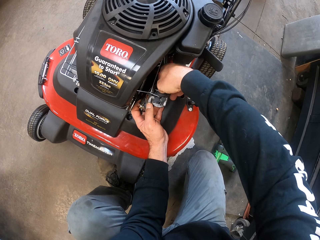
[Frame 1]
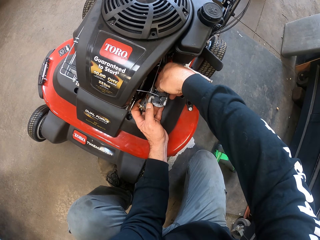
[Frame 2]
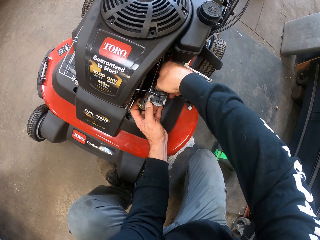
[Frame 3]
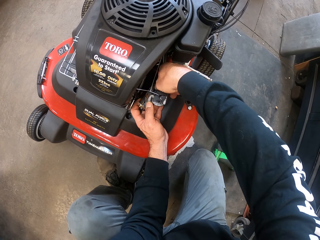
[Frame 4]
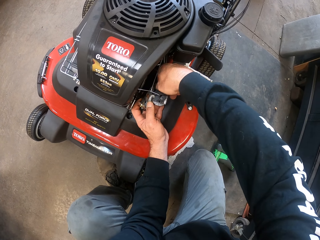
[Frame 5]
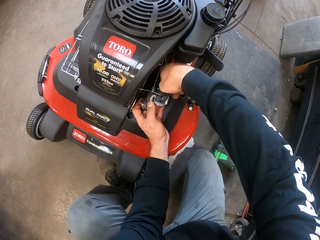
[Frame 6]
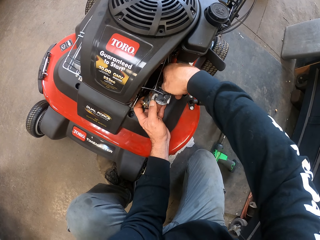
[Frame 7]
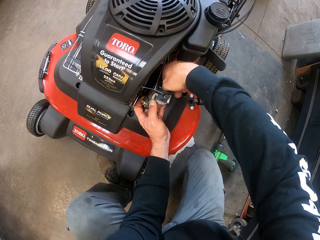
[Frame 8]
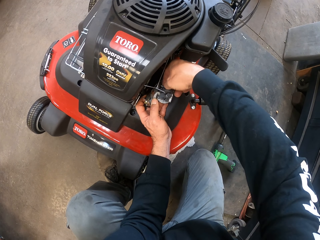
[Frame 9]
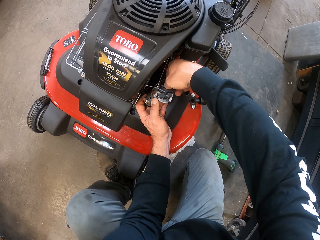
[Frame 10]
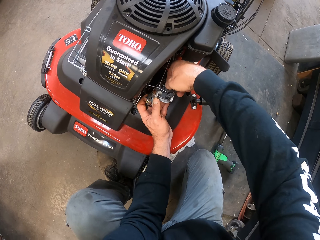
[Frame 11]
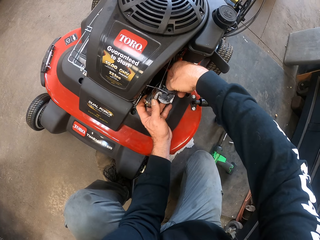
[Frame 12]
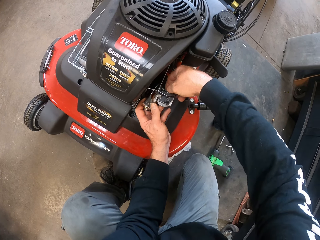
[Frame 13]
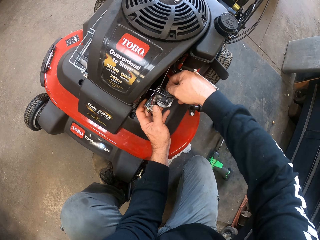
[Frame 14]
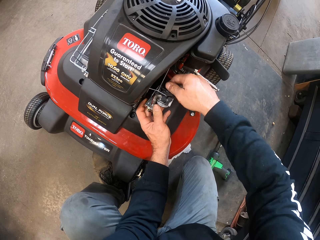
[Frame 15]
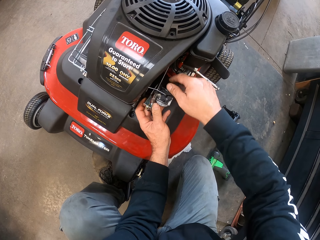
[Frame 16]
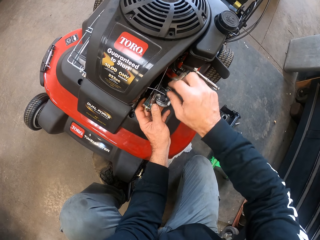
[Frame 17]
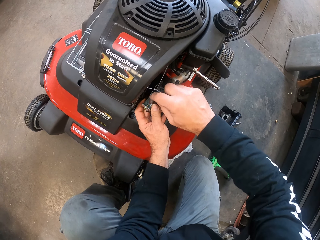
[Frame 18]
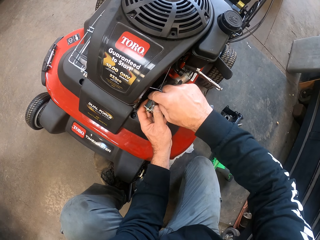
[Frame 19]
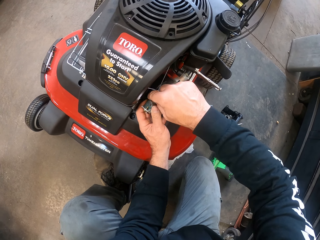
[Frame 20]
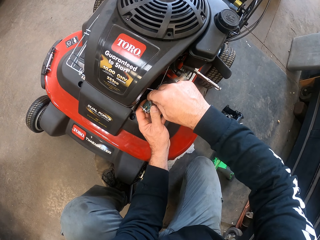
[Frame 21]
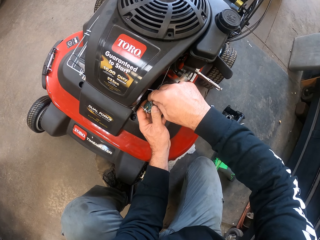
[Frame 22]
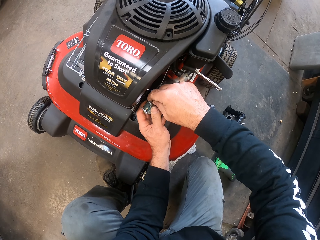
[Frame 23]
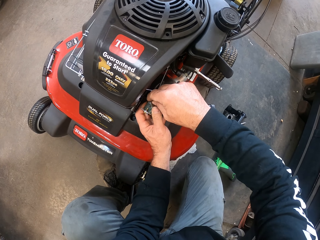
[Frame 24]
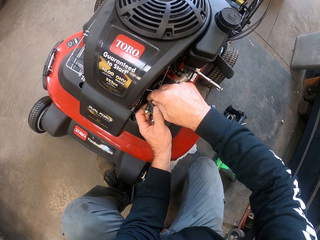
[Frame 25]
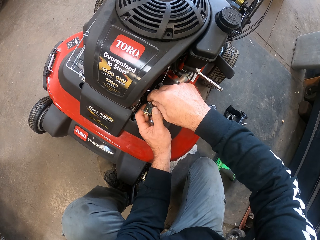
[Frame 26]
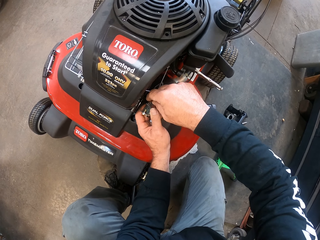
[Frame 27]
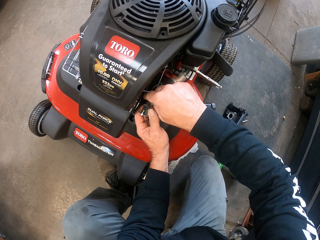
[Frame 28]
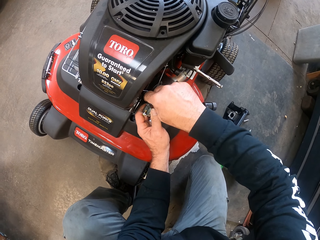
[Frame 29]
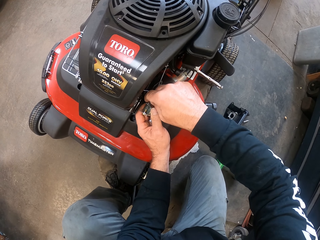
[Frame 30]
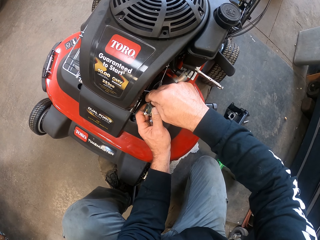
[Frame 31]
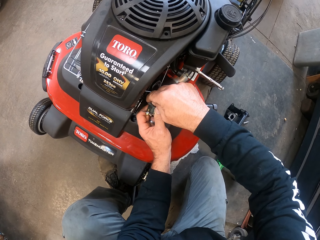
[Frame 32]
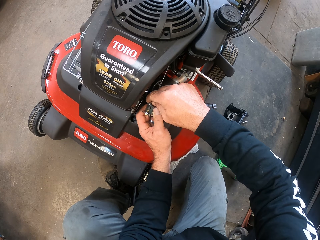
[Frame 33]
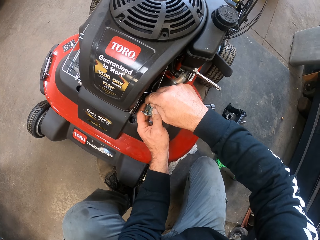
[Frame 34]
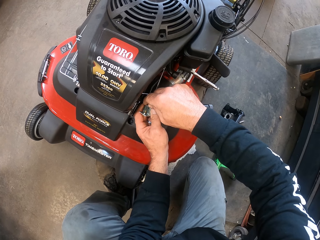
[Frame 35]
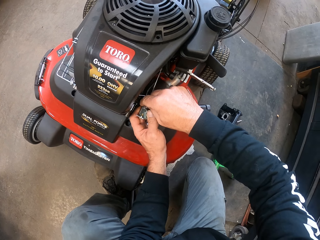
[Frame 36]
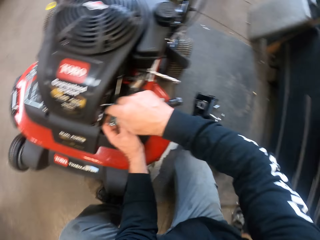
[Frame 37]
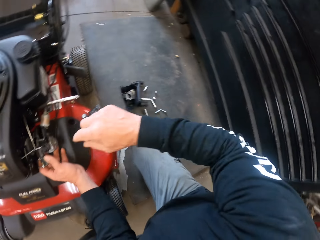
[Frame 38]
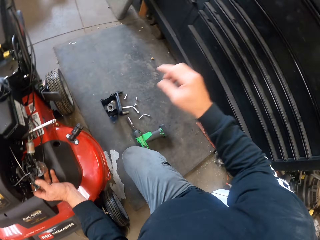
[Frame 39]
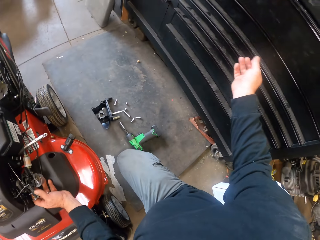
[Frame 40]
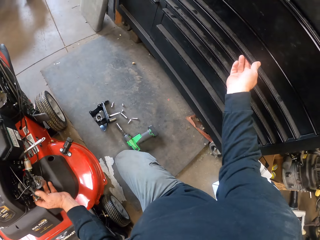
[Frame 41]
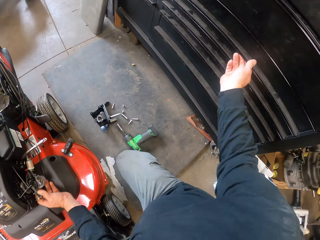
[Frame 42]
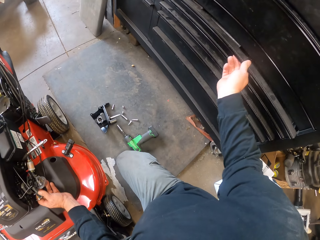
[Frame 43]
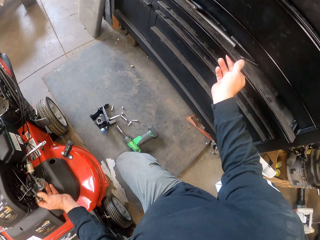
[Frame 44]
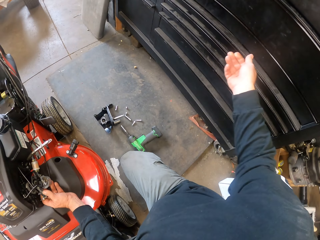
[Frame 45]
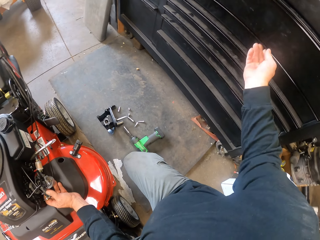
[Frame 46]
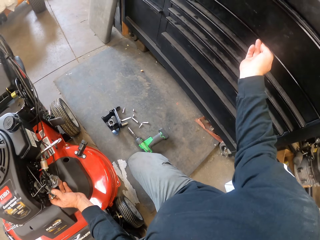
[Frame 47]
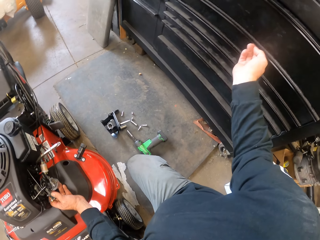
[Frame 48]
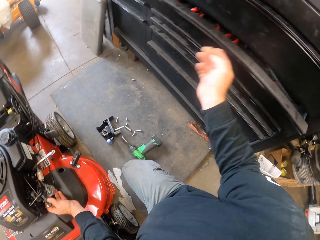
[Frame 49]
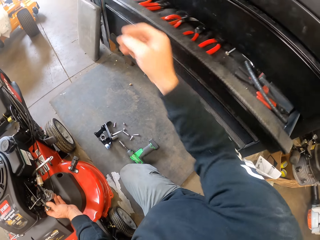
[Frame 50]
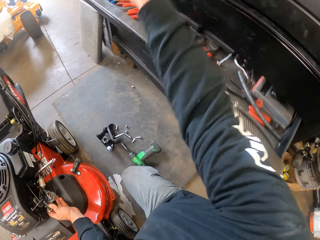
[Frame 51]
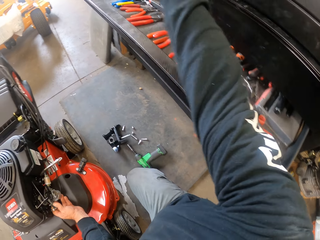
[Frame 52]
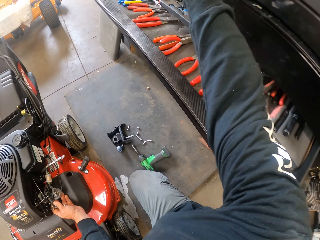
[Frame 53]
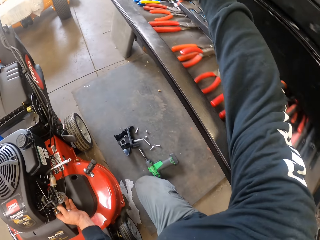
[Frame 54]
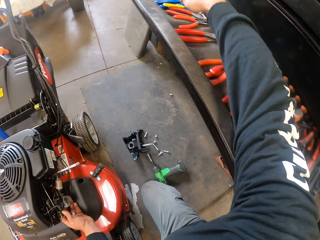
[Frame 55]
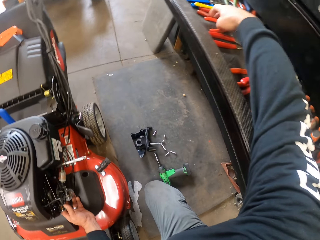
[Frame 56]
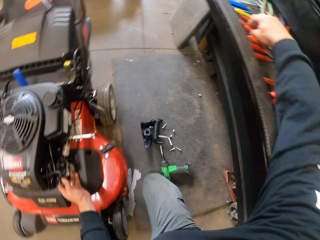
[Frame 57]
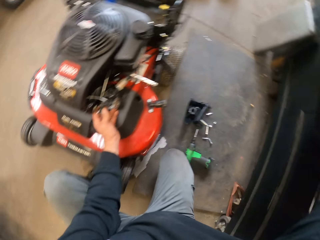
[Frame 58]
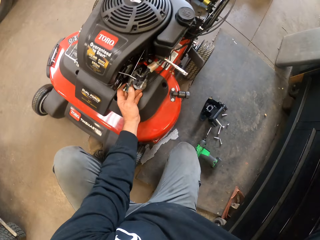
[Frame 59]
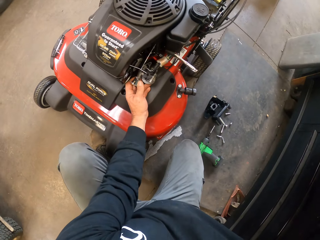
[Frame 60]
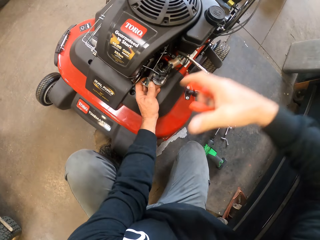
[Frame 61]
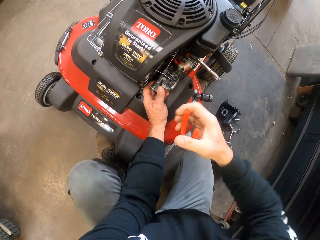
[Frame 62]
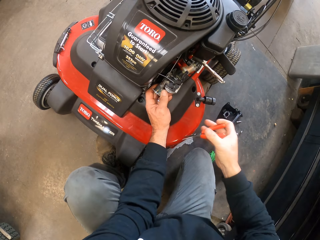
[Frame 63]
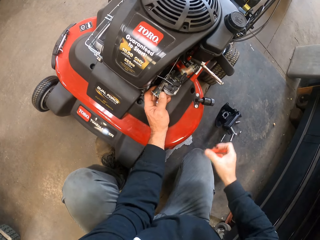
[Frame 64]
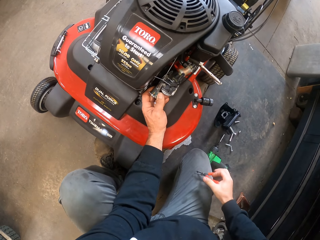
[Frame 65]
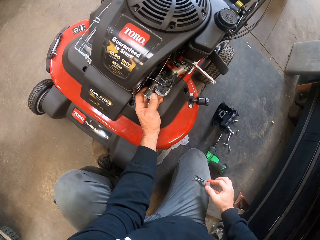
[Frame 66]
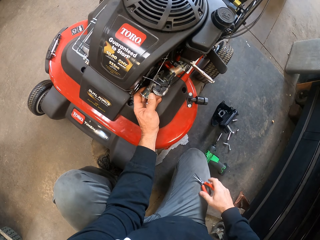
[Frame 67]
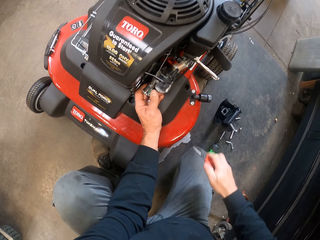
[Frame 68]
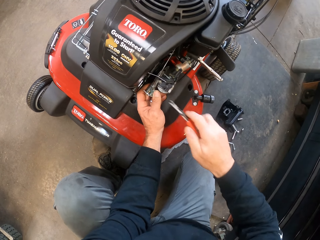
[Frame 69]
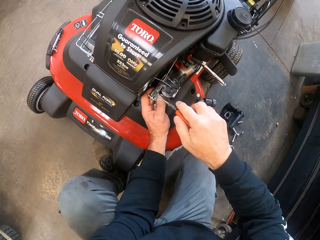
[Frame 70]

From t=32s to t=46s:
The camera wearer moves a screw with his right hand. He removes the part of the mower with his hands. He moves the drawer or tool cabinet shelf with his right hand and opens the drawer with his right hand. He picks up a wire cutter or nose plier from the tool cabinet shelf with his right hand.

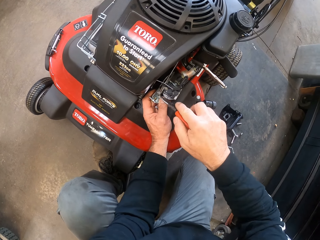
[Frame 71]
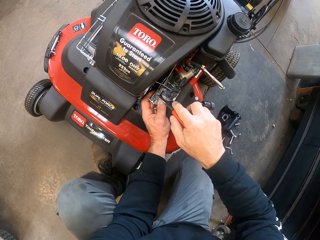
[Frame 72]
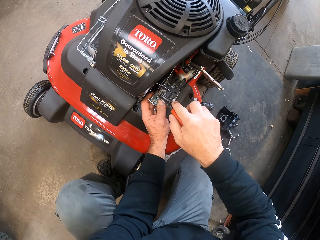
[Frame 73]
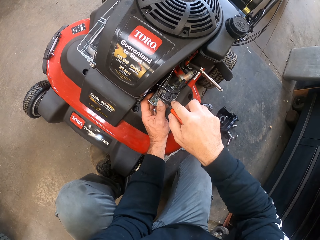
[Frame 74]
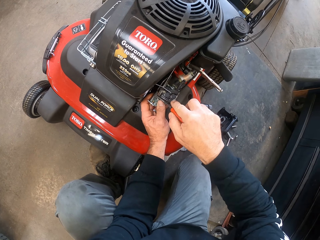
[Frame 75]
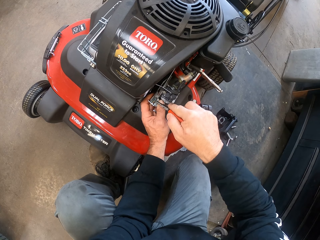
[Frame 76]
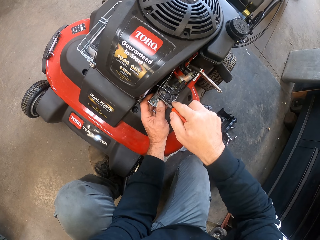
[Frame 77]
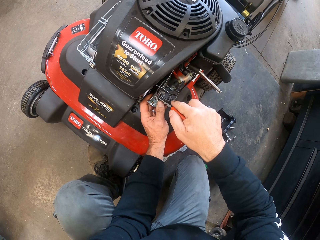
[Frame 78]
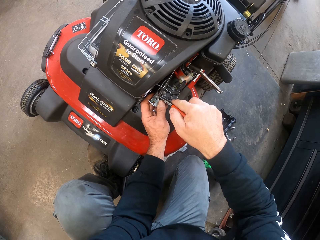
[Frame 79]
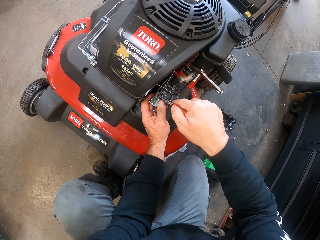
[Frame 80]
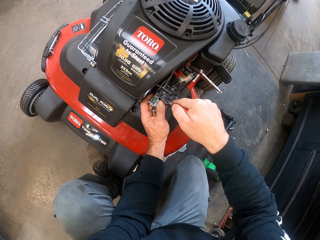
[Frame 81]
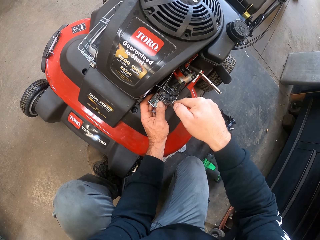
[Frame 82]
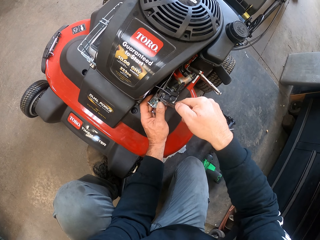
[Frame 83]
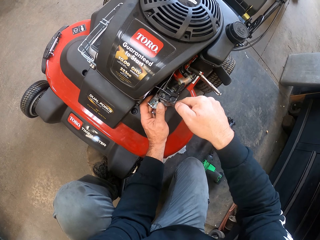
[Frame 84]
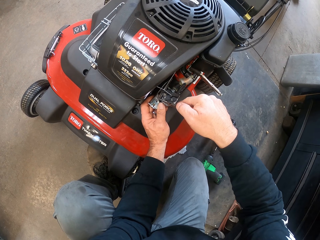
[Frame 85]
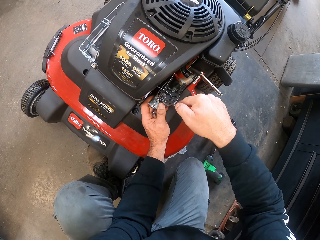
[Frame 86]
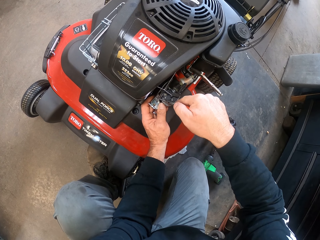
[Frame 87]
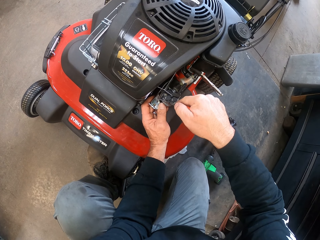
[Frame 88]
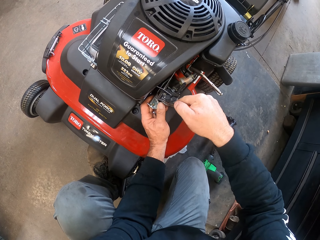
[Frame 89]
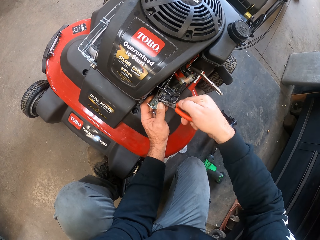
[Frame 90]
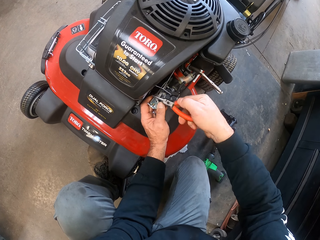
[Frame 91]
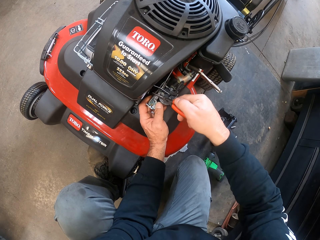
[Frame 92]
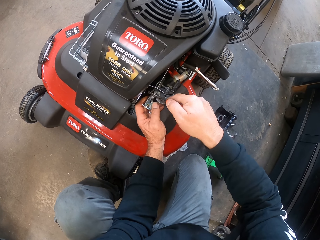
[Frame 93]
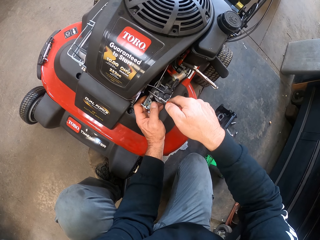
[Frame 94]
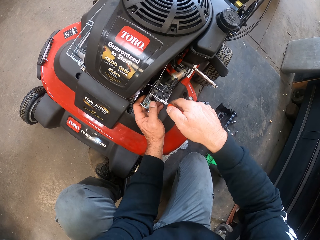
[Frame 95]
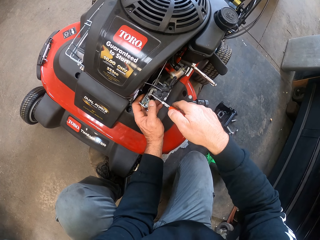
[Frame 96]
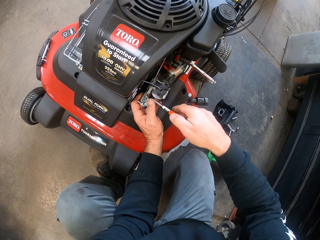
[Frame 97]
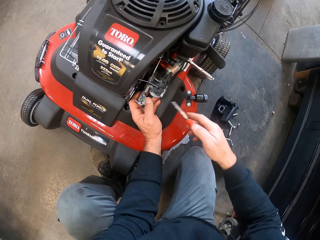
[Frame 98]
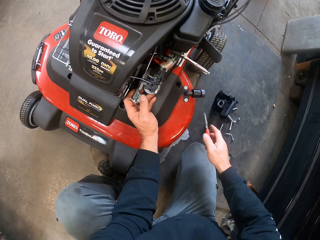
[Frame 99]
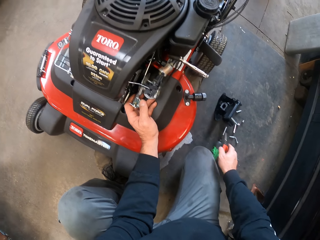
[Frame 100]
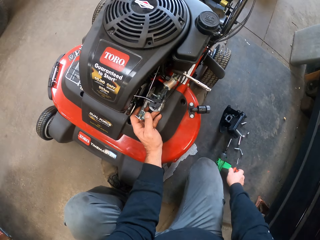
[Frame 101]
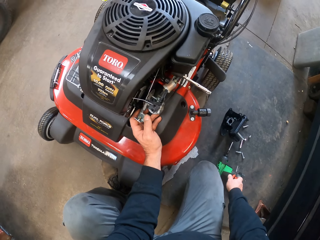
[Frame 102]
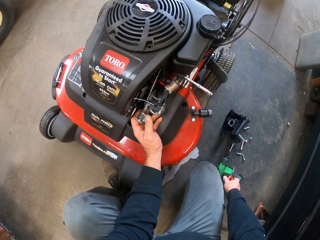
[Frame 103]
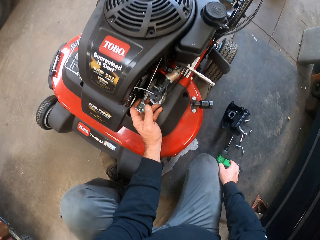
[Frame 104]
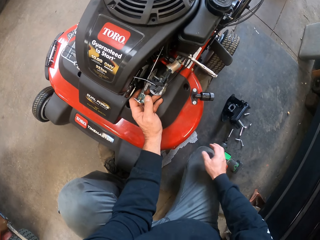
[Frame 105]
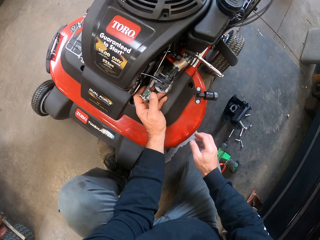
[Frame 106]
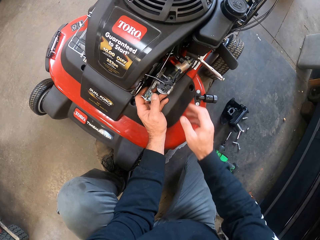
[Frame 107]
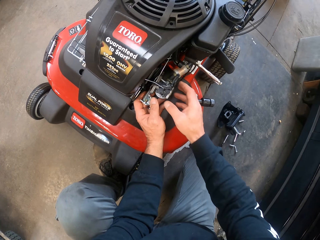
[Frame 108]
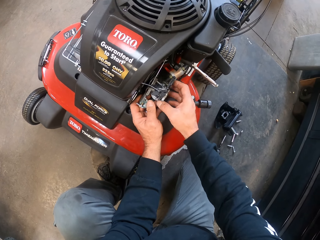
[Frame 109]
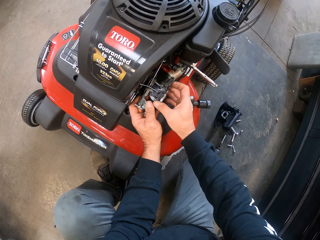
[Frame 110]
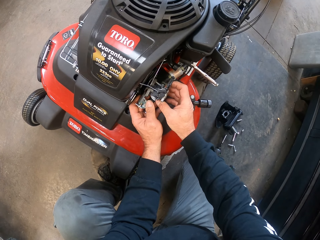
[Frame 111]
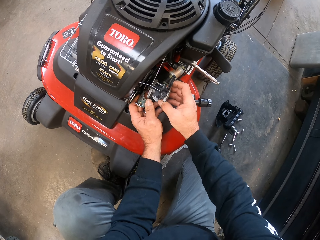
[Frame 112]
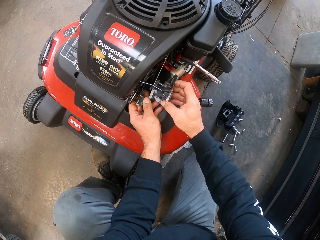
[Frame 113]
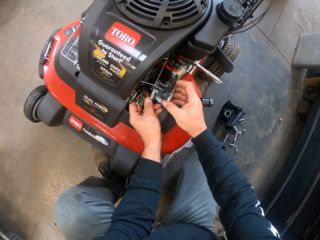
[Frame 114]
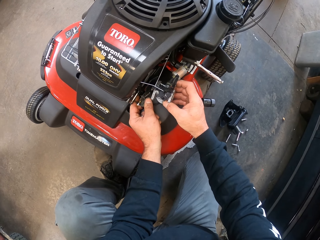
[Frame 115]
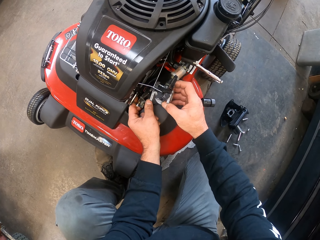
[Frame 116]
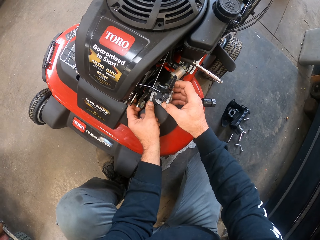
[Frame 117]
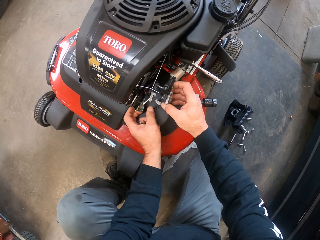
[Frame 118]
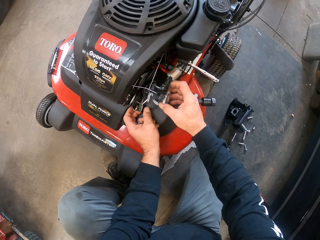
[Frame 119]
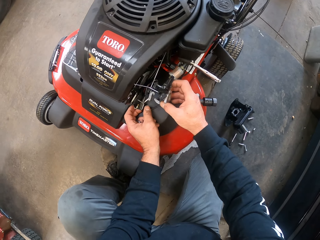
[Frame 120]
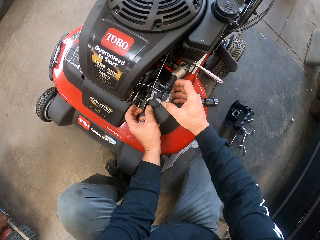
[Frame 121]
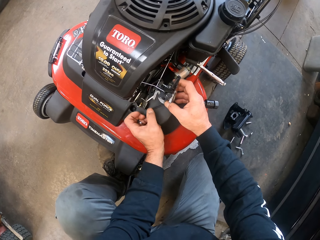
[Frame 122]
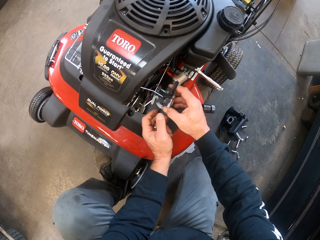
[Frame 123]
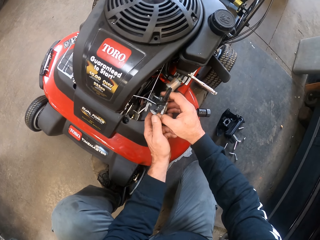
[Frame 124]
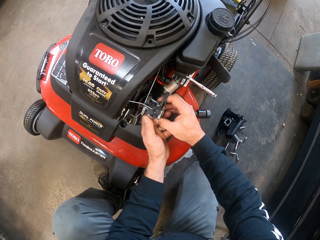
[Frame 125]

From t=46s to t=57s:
The camera wearer cuts a part of the mower with the nose plier. He drops the nose plier on the floor. He moves the part of the mower with his hands. He touches something.
